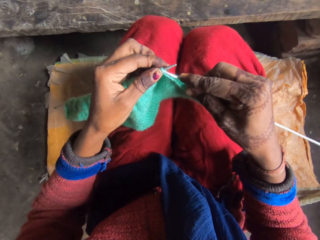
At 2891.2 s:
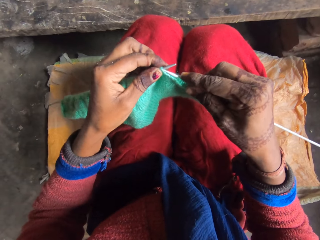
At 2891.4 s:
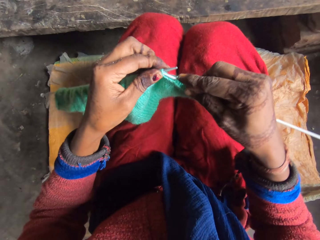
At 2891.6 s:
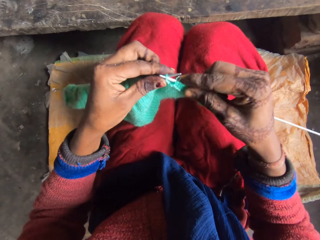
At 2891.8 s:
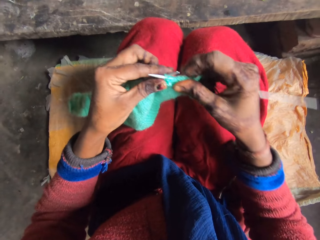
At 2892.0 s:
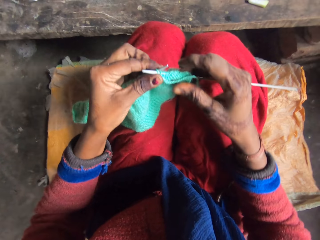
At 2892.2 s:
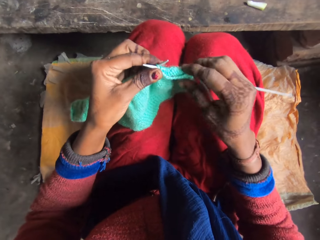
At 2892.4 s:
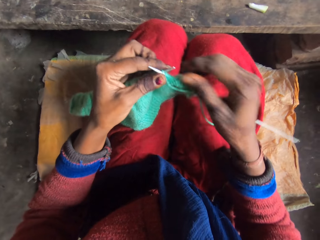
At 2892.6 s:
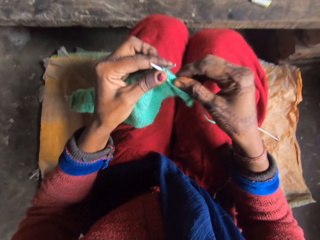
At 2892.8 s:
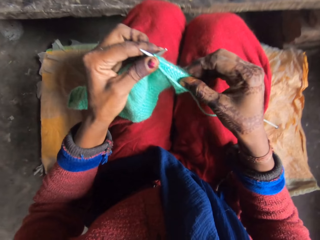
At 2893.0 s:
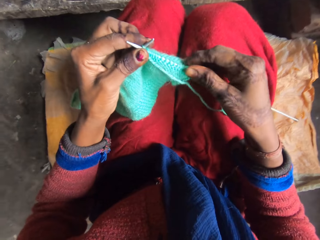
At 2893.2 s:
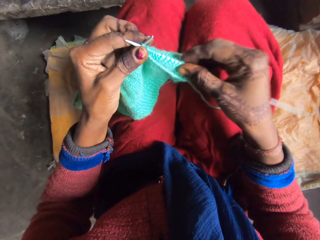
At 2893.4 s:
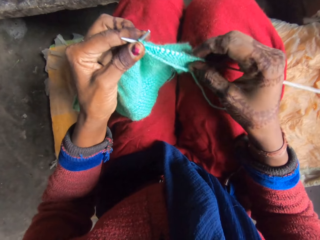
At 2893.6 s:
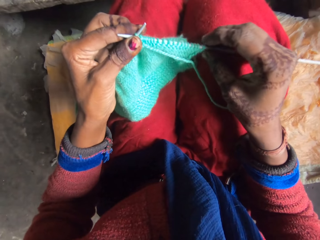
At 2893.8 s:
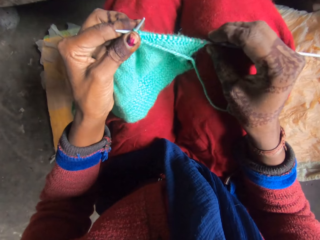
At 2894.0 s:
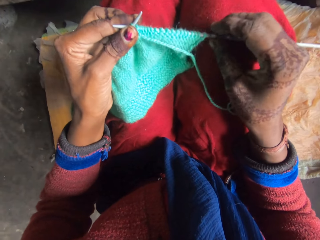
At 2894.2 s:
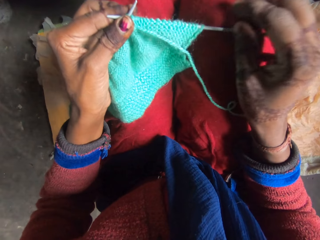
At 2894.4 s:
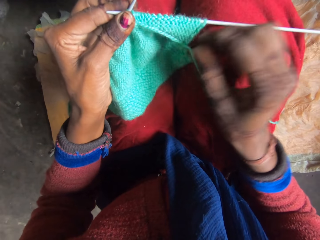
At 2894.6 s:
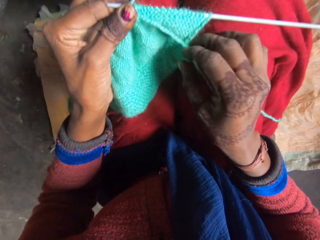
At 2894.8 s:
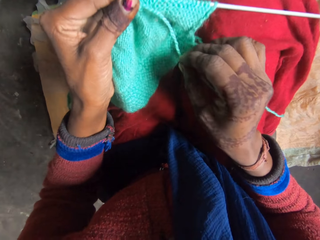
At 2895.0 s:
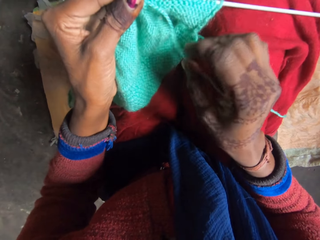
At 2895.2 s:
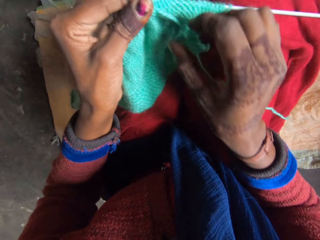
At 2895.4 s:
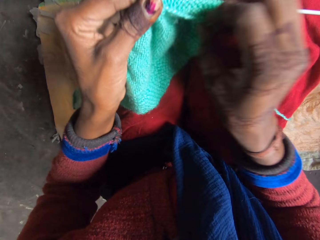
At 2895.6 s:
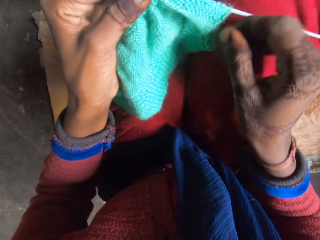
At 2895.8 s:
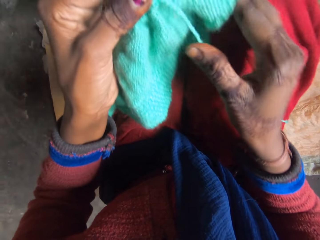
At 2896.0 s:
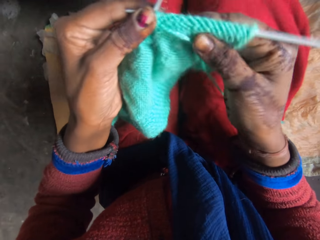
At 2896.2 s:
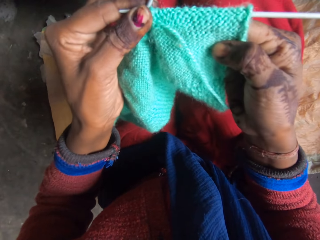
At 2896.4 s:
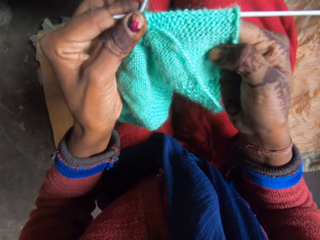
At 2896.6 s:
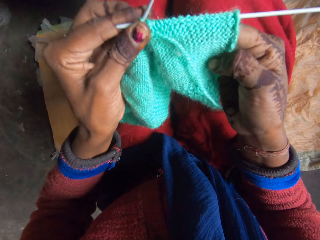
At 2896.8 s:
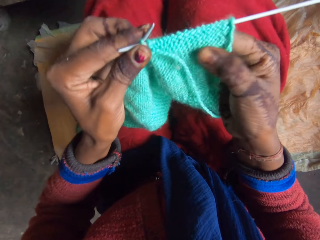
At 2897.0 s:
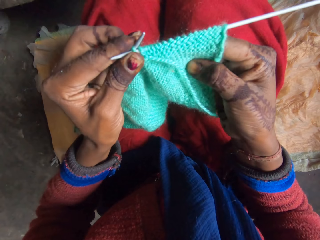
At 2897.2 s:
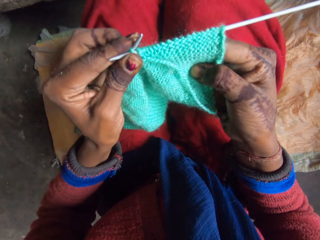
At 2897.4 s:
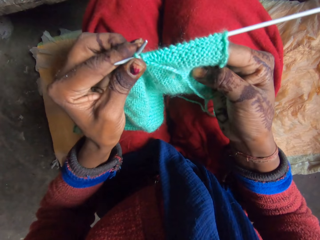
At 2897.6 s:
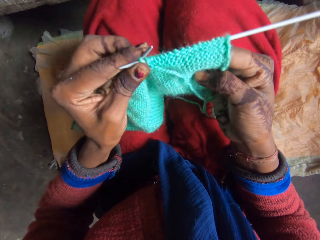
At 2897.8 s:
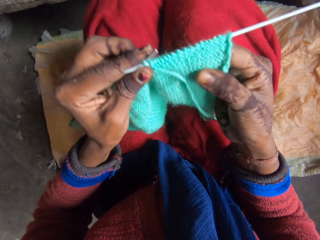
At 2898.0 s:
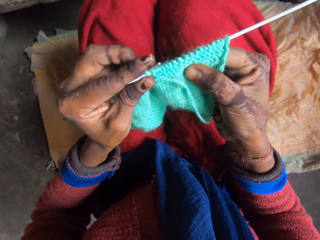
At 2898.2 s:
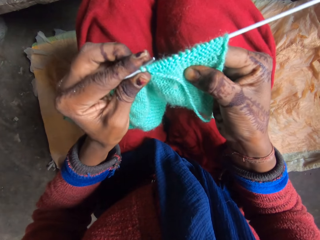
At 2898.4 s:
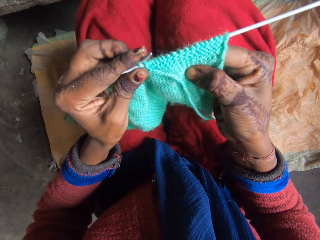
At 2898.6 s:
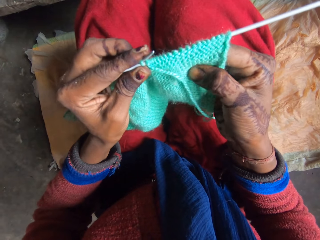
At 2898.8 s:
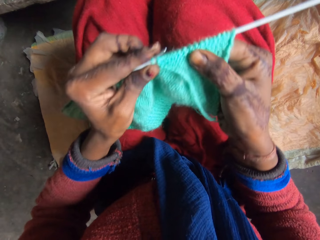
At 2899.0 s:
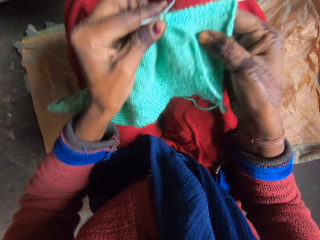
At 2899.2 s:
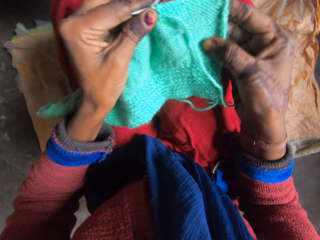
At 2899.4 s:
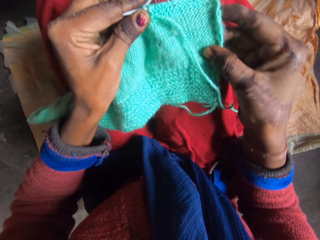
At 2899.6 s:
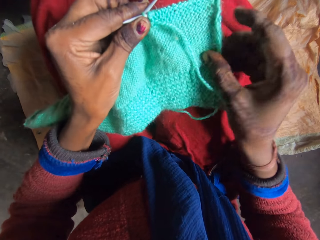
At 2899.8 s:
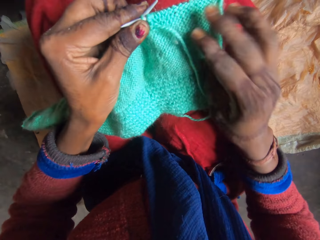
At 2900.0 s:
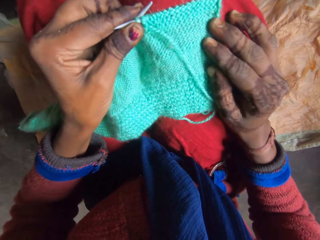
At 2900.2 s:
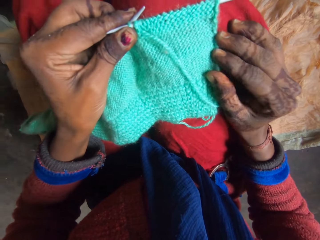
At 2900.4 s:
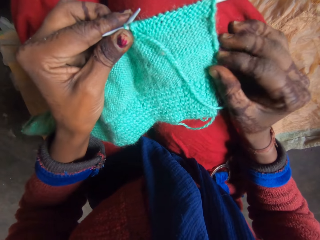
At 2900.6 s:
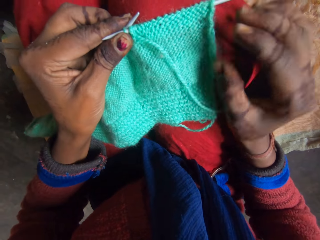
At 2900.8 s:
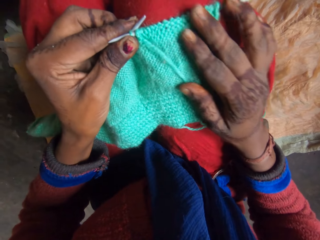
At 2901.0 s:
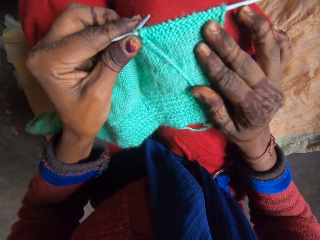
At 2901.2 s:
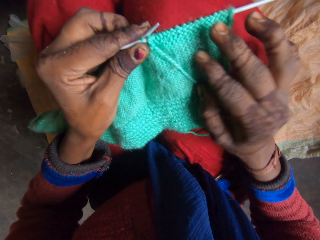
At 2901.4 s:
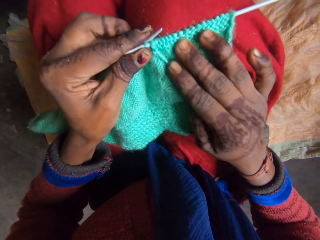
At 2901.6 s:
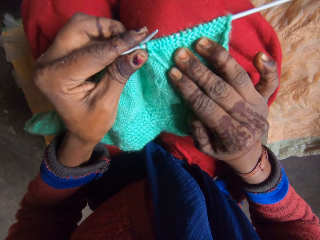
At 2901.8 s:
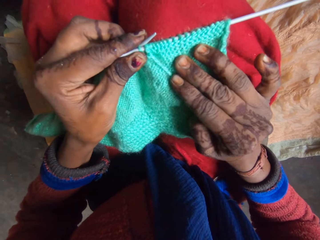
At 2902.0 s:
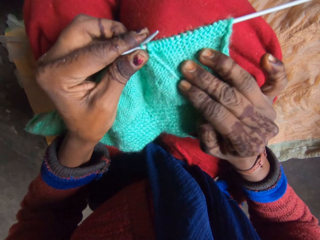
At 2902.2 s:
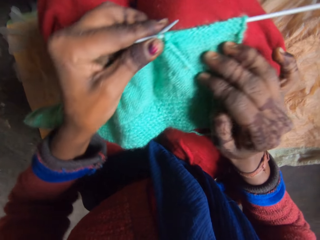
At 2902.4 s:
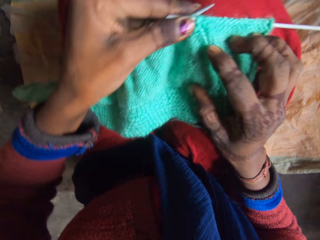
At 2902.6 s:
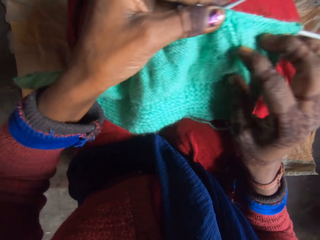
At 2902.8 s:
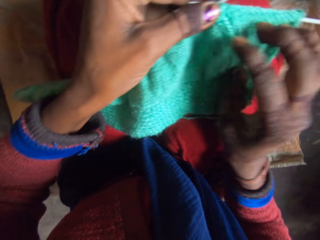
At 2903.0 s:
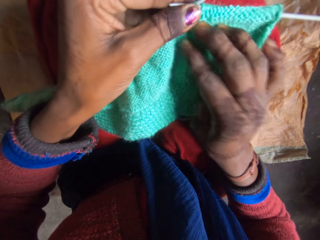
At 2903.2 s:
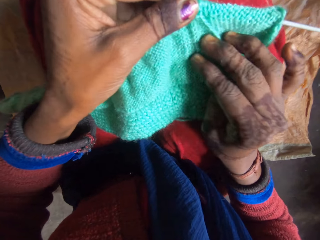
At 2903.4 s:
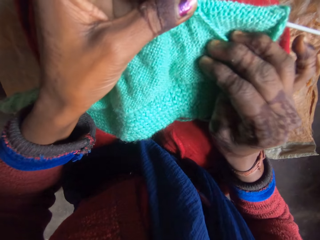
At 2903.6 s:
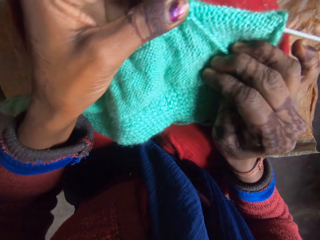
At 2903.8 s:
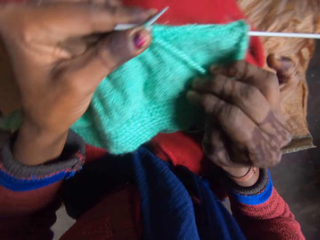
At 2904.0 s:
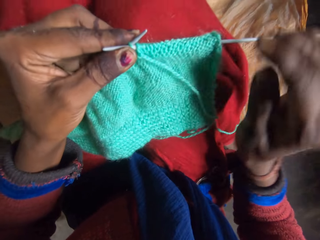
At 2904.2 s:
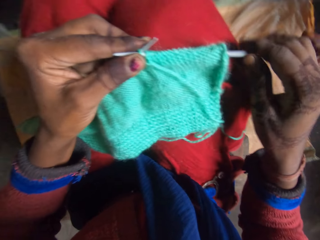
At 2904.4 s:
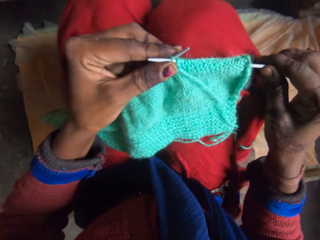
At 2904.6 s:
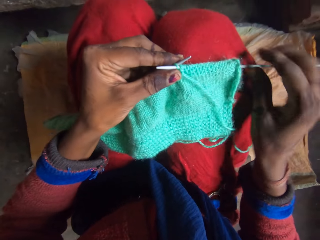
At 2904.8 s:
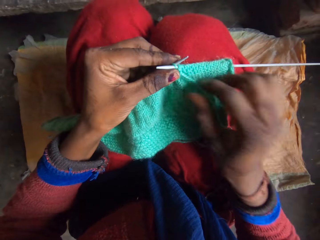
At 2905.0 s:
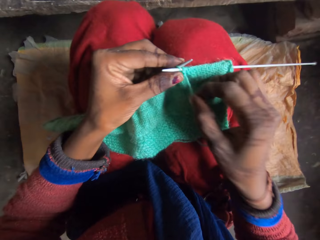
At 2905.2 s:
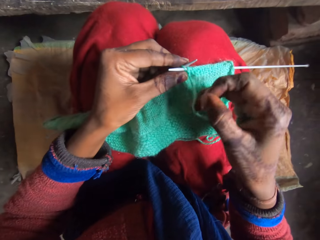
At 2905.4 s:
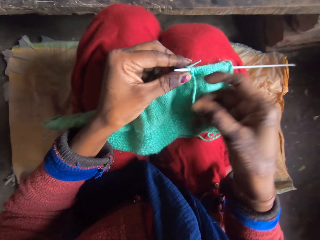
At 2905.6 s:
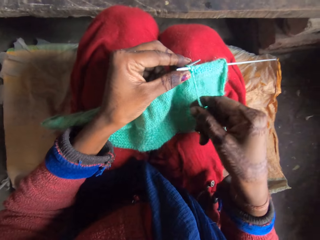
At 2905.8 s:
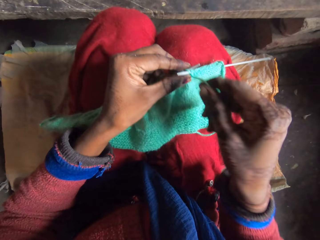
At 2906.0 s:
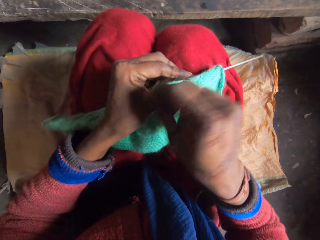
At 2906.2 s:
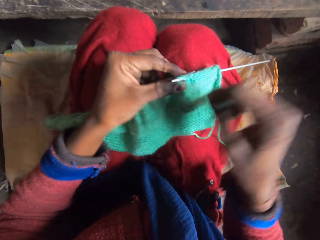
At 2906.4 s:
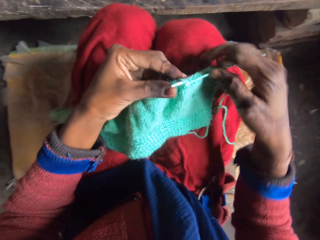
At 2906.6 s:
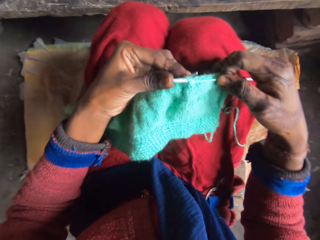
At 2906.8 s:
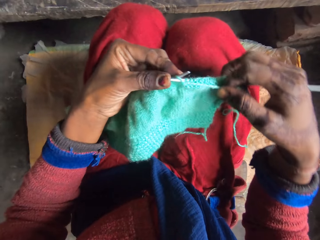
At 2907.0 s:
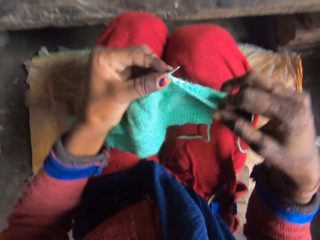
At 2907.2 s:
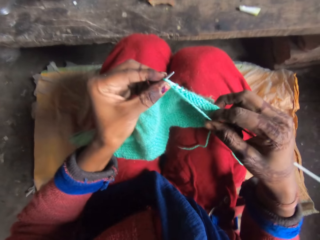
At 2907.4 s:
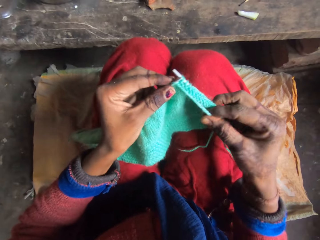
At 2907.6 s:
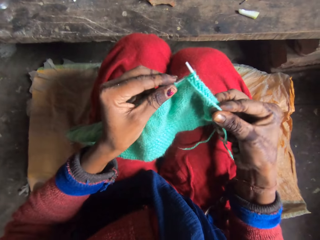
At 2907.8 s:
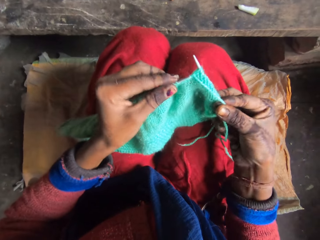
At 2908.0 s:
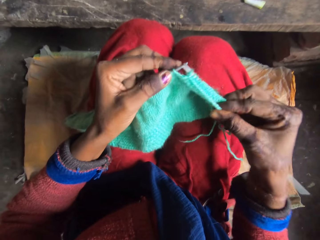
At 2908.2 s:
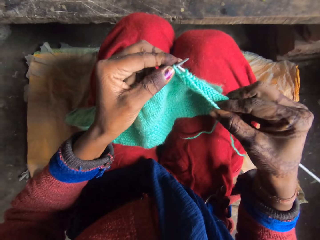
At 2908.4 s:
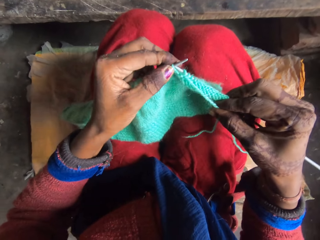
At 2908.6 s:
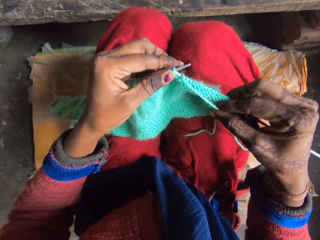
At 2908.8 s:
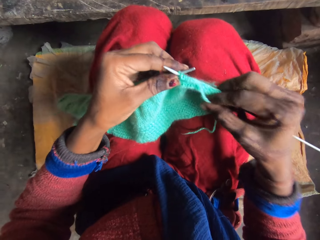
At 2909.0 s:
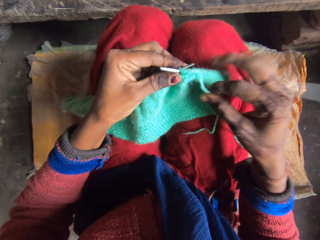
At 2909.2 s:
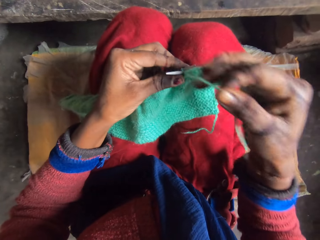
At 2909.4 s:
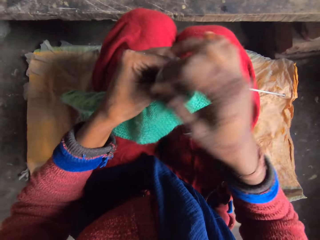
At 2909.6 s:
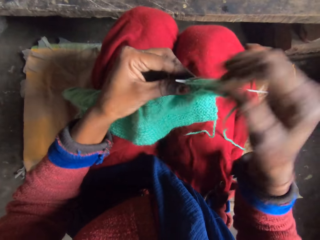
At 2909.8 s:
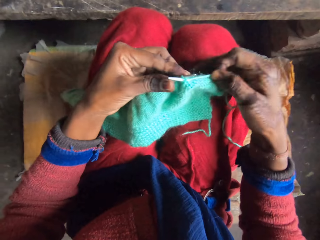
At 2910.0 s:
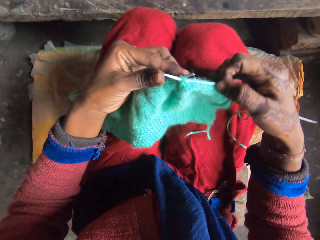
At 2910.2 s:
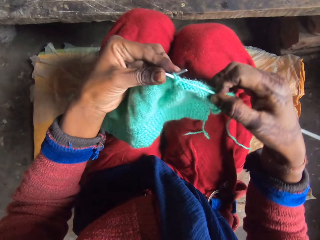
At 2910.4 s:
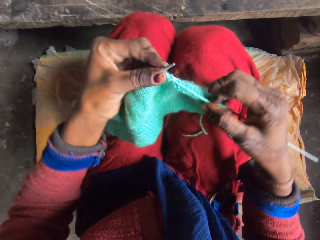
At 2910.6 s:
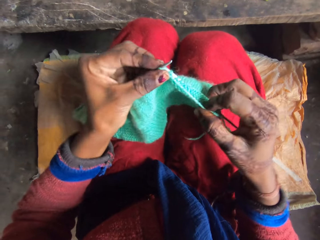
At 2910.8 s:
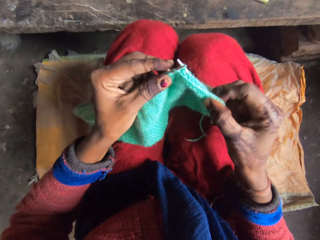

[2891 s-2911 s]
The camera wearer adjusts the knitting piece with her right hand. She stretches the yarn. She examines the fabric. She knits the yarn with the knitting pins. She touches the knitting needle.

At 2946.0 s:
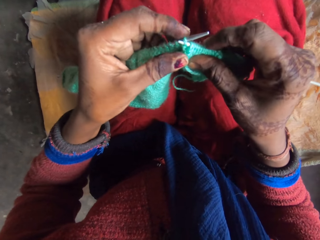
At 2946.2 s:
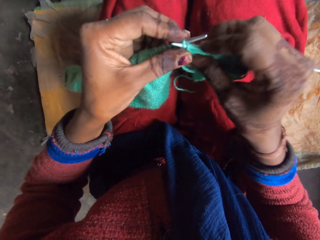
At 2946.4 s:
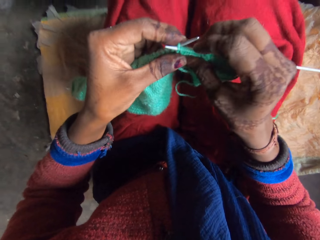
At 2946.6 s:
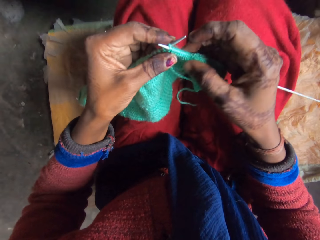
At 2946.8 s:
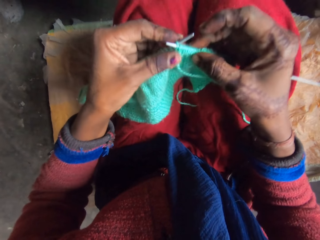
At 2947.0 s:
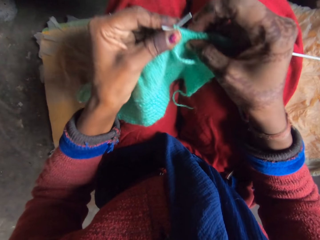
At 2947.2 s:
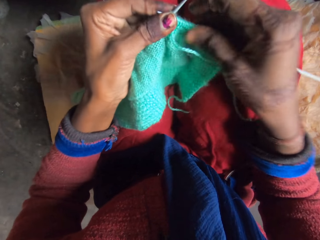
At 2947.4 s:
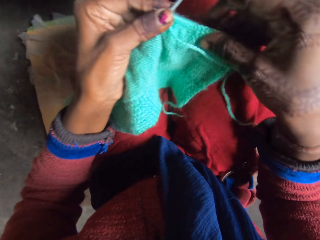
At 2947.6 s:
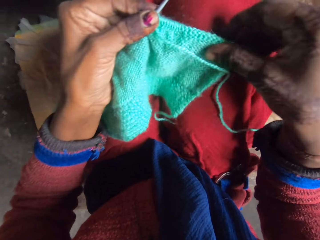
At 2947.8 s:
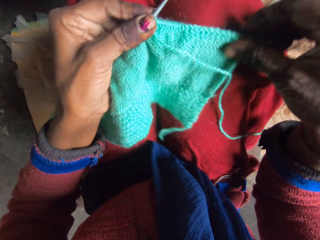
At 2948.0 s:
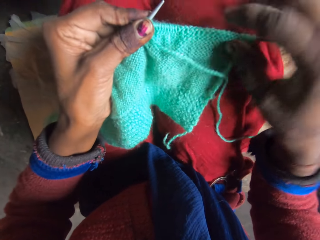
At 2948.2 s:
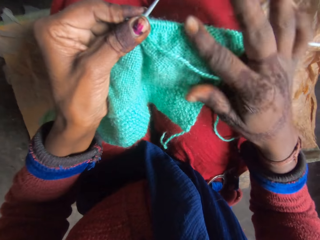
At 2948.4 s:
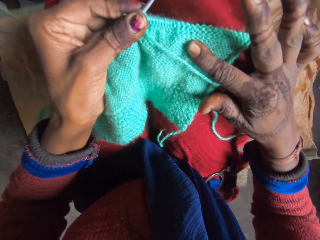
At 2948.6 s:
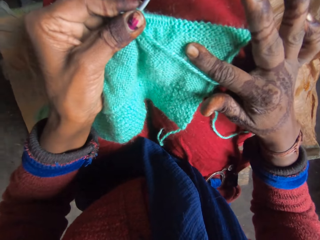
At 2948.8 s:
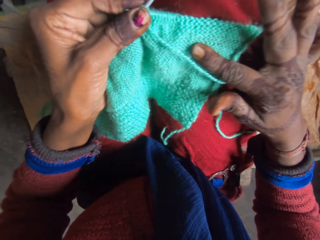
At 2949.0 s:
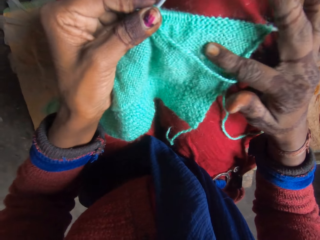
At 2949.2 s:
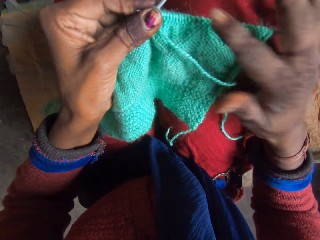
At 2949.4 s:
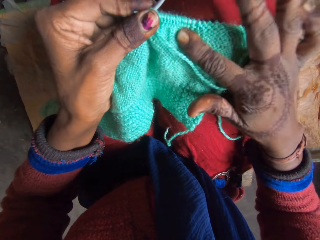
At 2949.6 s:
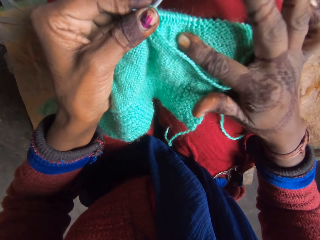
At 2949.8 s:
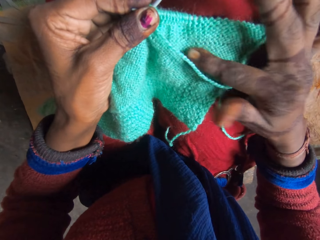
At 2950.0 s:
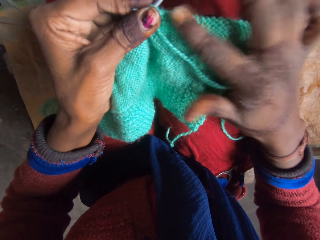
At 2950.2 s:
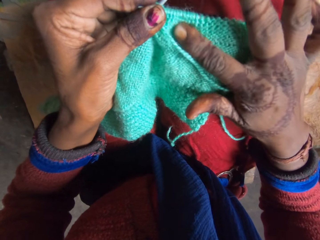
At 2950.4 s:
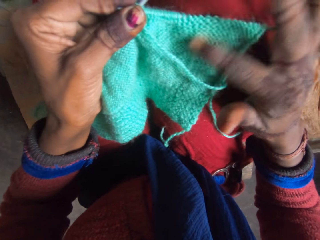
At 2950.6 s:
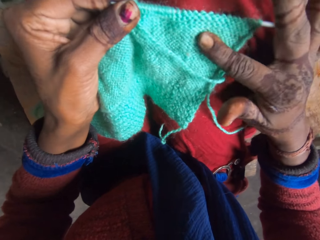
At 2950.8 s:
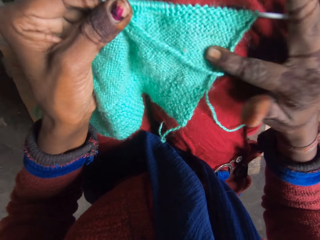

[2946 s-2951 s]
The camera wearer straightens the knitting piece with her right hand. She examines the fabric.
